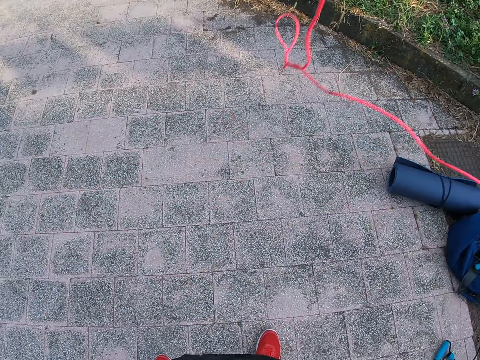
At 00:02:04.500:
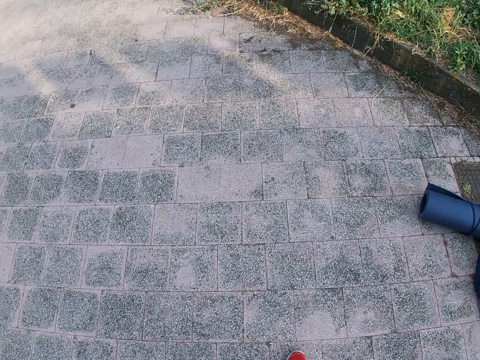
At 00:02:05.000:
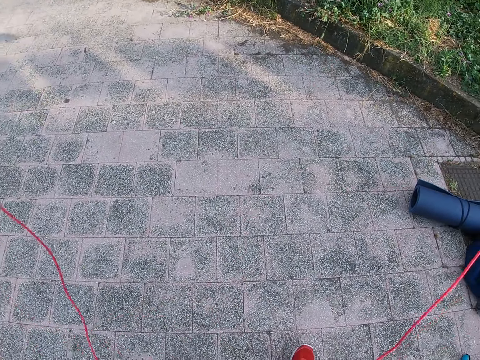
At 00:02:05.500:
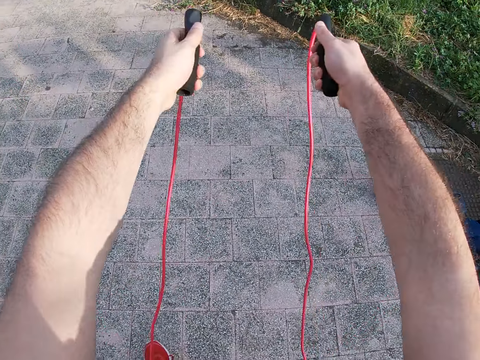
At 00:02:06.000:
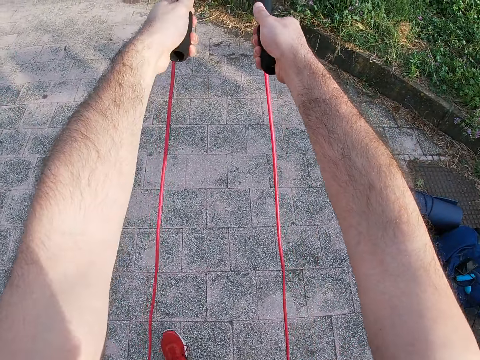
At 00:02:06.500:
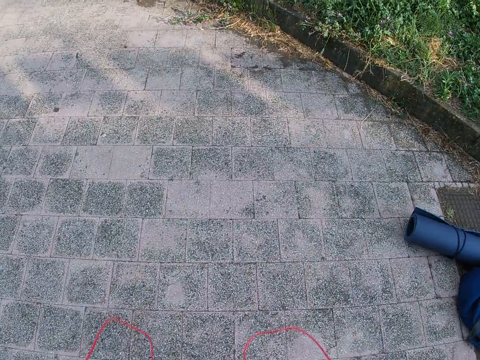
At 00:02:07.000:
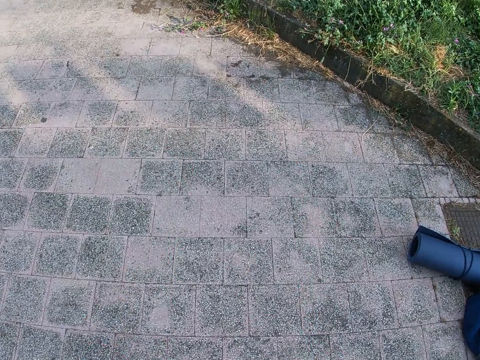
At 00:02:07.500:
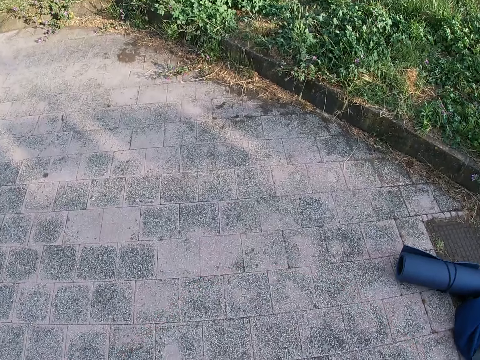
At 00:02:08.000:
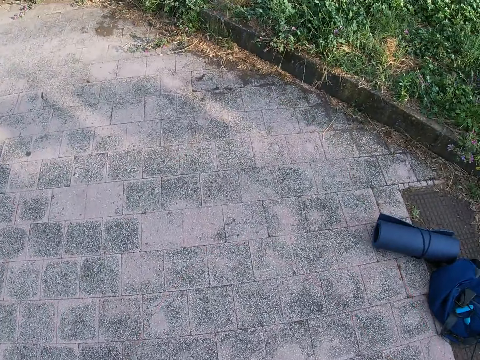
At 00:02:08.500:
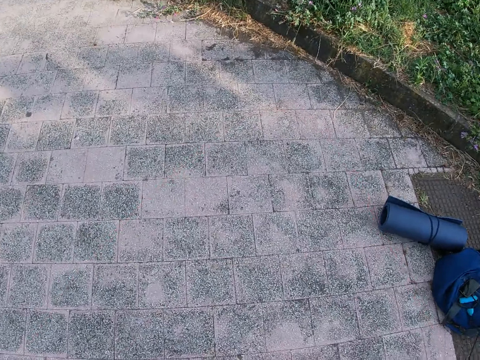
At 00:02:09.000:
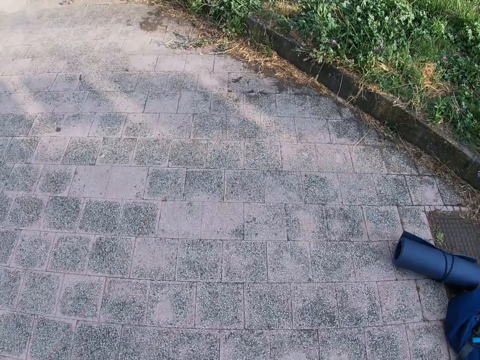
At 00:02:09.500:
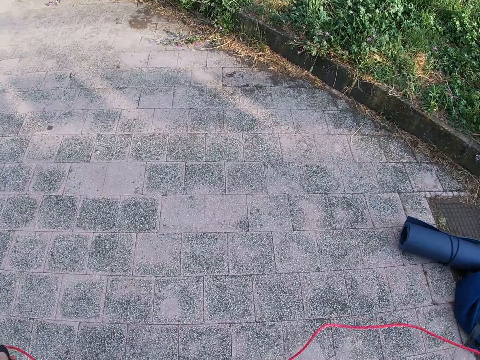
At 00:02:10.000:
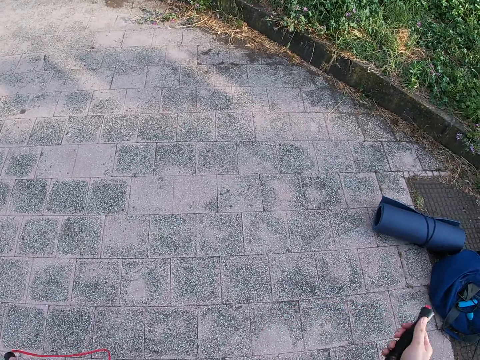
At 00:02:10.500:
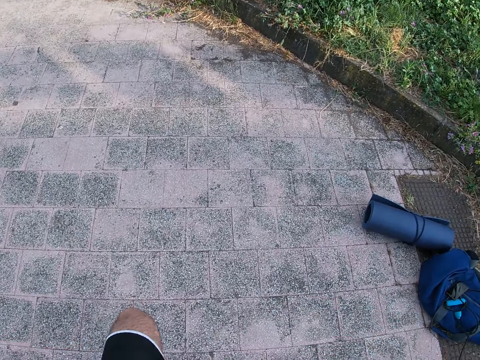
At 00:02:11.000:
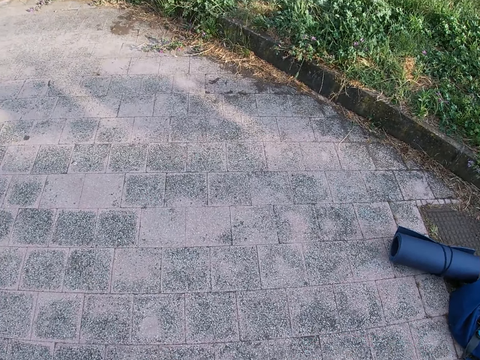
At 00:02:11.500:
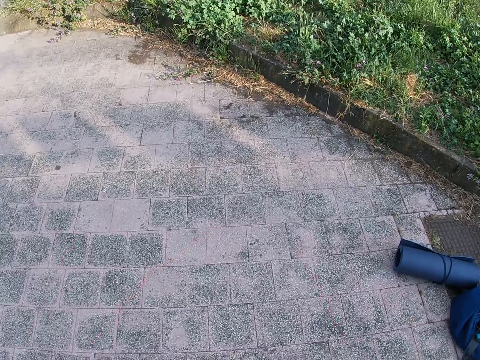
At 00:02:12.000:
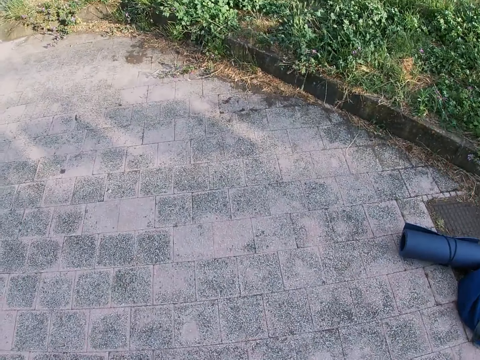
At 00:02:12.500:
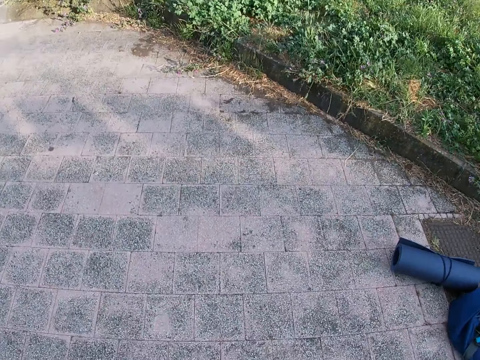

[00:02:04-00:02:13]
The camera wearer swings the skipping rope backwards. He stretches out his hands. He jumps continuously with the skipping rope.

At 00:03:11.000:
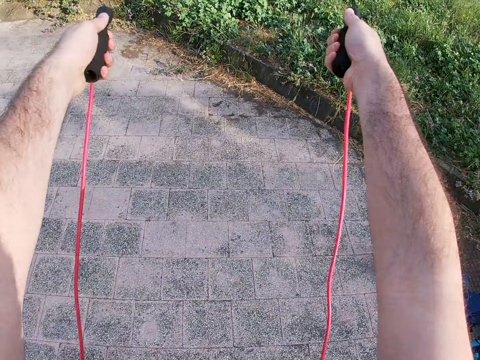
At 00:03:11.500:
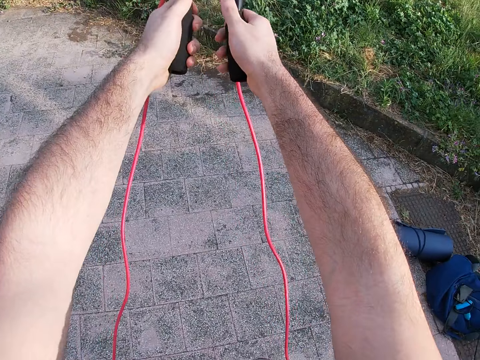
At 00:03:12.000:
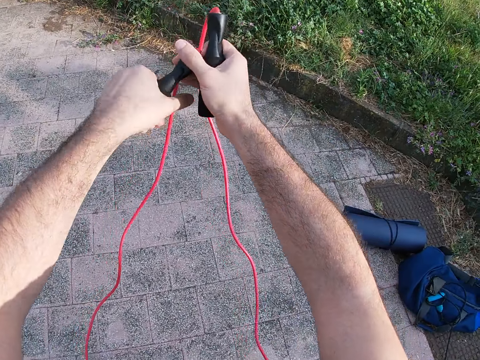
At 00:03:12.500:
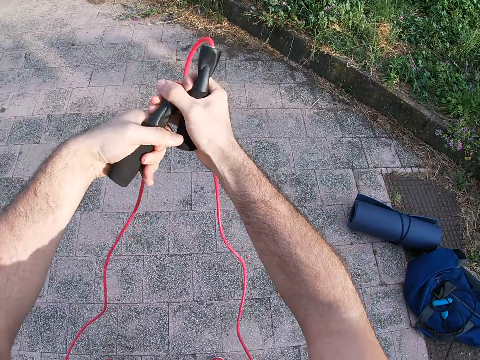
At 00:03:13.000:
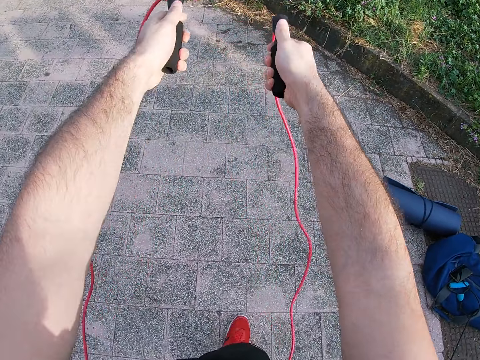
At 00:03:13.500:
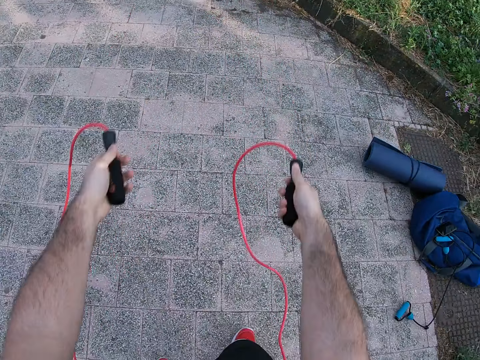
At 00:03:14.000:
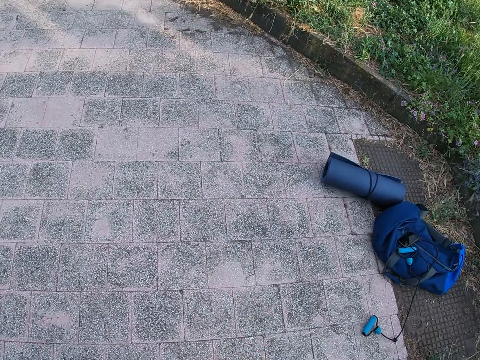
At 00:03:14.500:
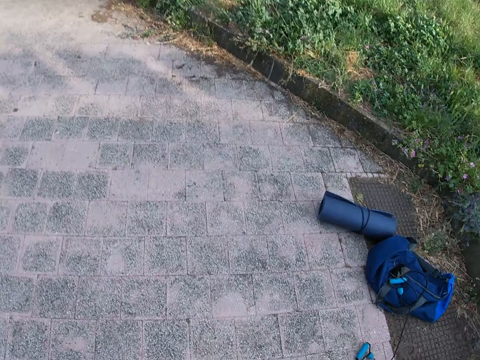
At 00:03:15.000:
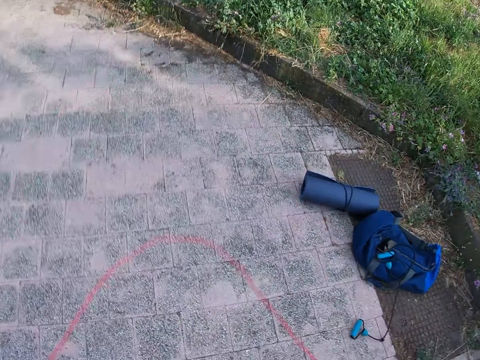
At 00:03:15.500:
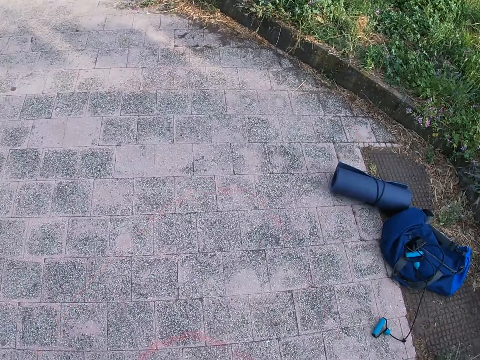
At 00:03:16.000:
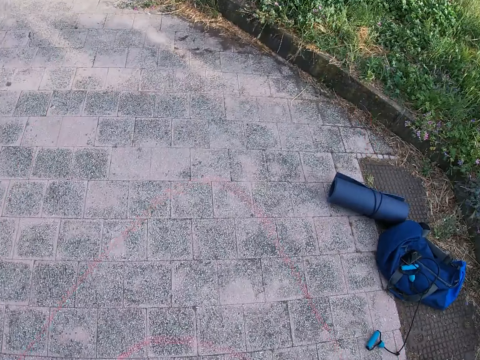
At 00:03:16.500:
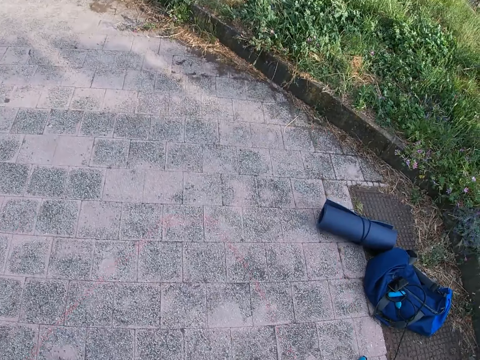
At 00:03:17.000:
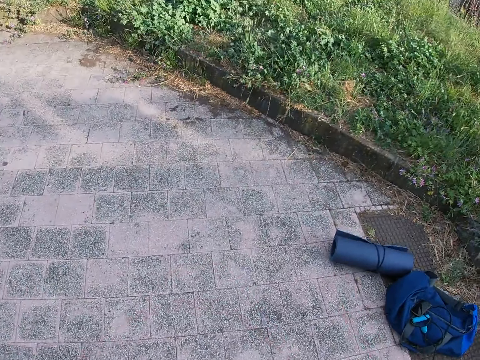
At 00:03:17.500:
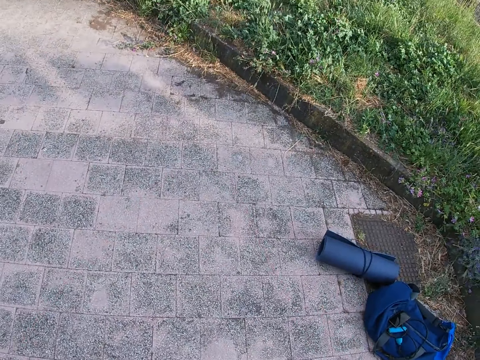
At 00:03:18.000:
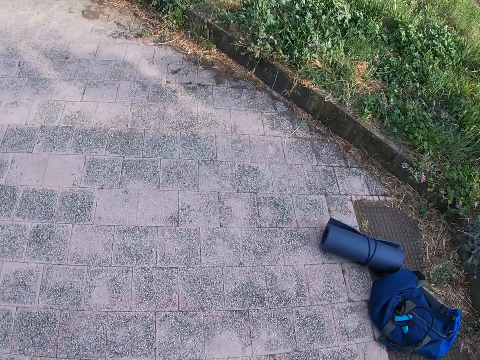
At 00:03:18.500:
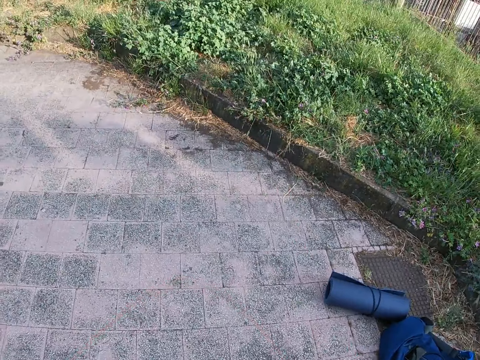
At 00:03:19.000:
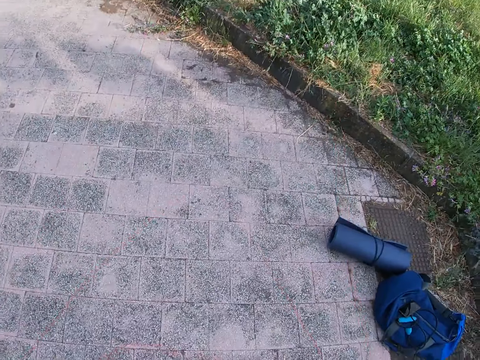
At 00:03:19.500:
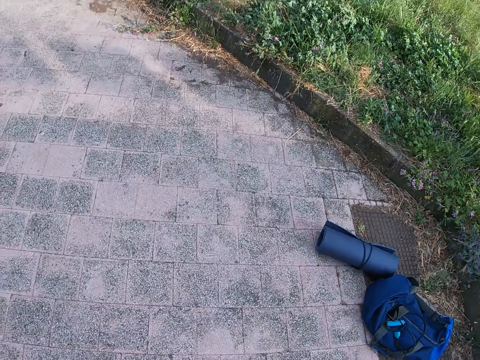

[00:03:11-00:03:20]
The camera wearer tightens the skipping rope in his left hand with his right hand. He stretches out his hands. He jumps continuously with the skipping rope.

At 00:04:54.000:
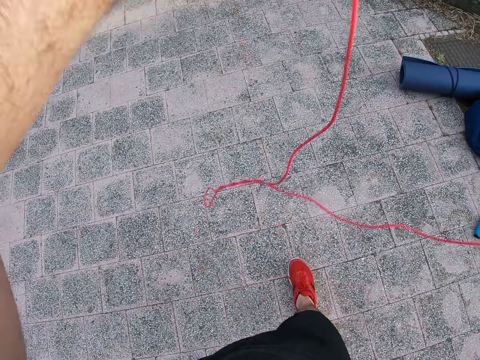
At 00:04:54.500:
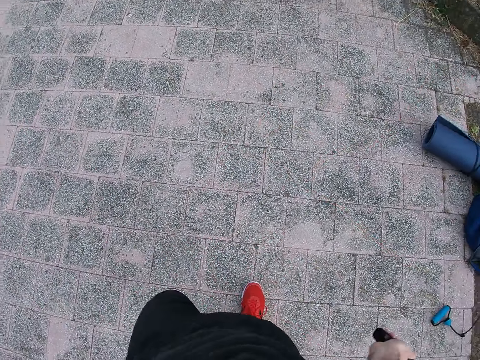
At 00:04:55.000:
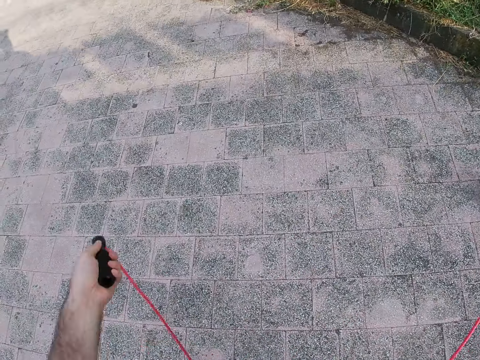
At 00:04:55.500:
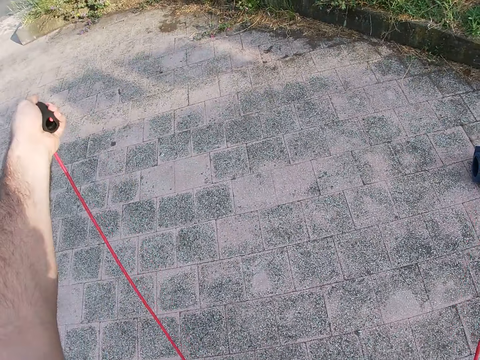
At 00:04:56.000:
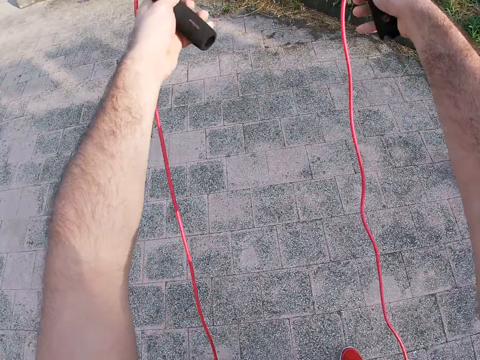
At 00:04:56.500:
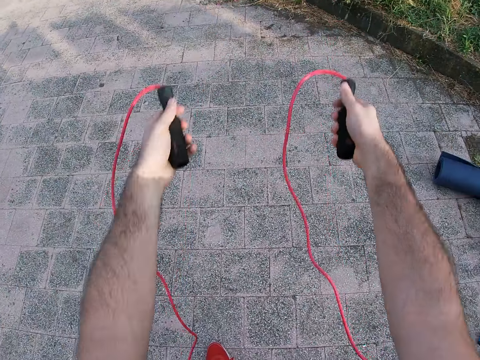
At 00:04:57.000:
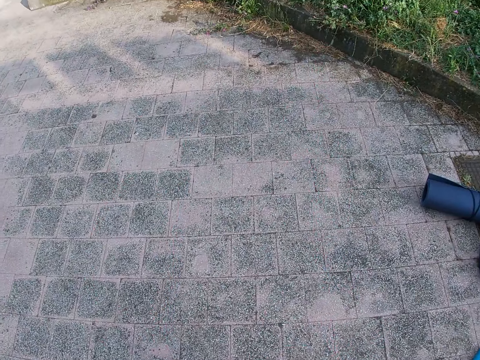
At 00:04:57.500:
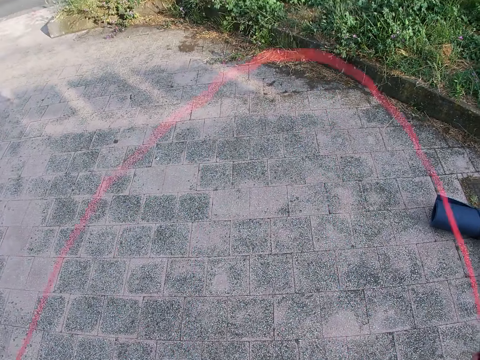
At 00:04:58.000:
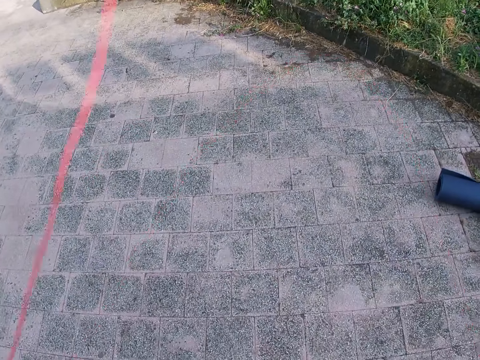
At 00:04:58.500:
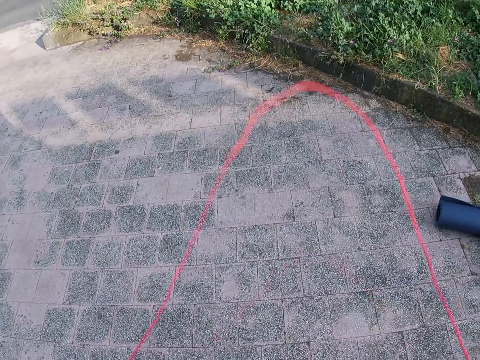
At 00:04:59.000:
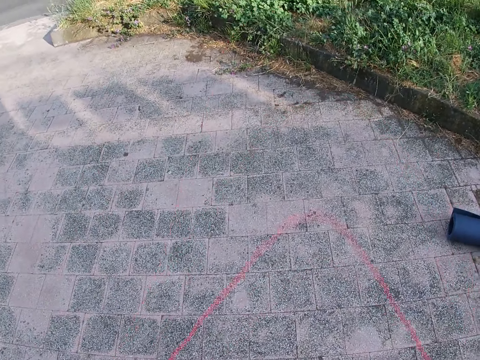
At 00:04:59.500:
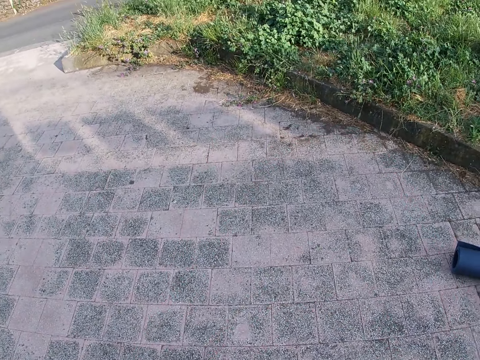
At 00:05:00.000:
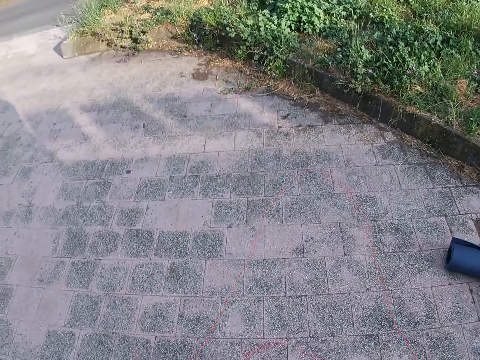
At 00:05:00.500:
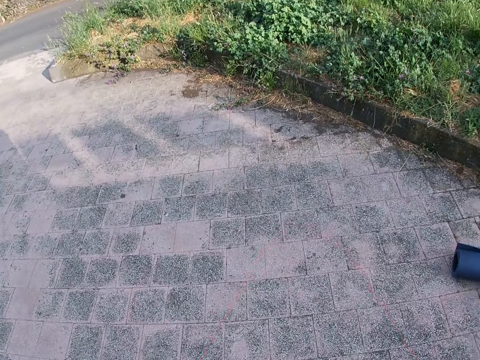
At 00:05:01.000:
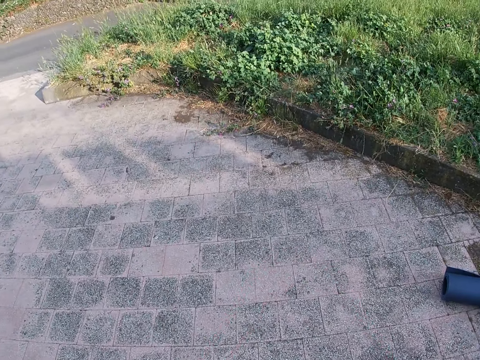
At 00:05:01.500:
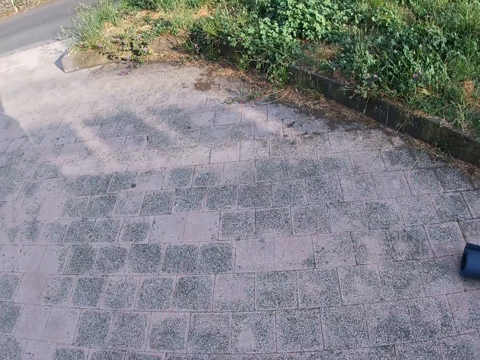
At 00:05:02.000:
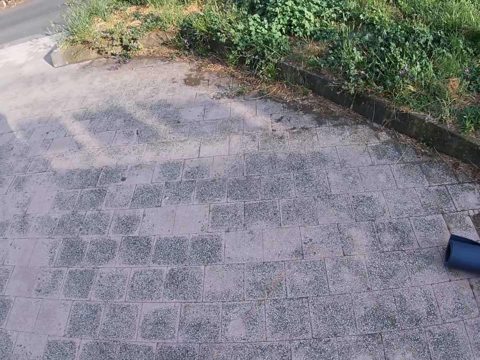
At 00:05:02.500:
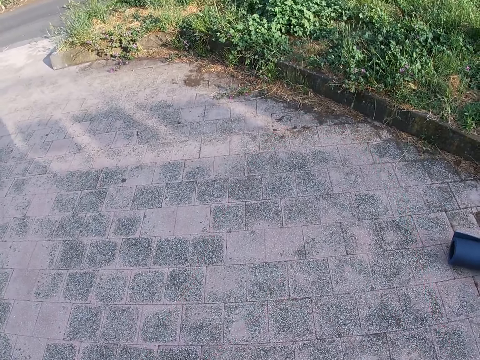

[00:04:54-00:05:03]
The camera wearer swings the skipping rope backwards. He adjusts the rope. He stretches his arms forward. He does rope jumping.
